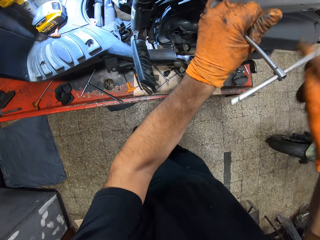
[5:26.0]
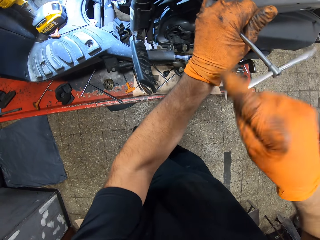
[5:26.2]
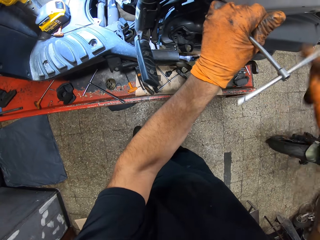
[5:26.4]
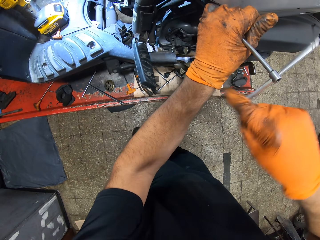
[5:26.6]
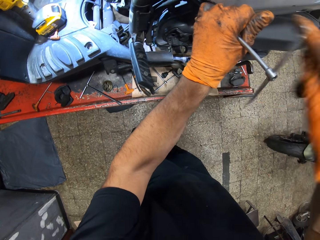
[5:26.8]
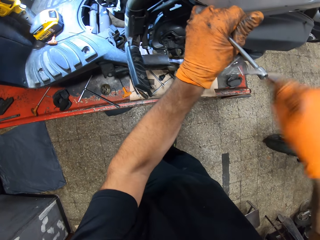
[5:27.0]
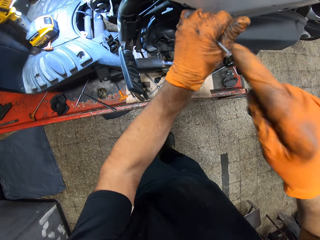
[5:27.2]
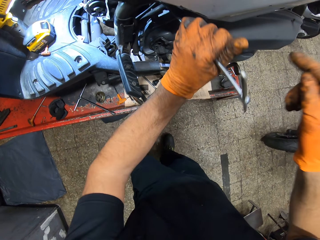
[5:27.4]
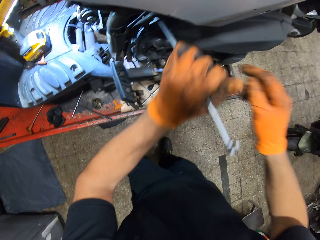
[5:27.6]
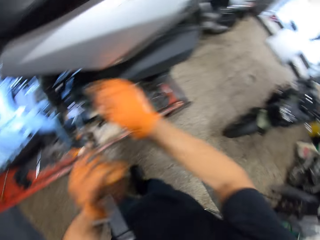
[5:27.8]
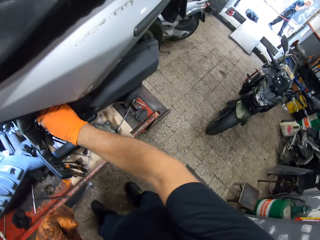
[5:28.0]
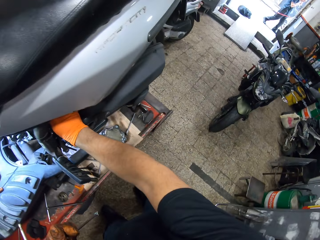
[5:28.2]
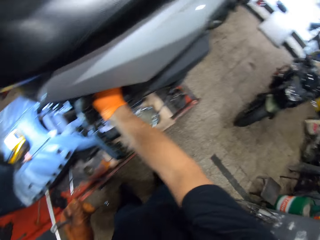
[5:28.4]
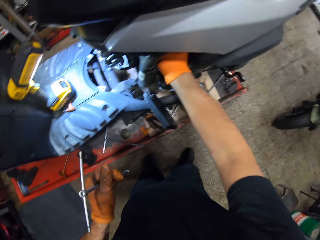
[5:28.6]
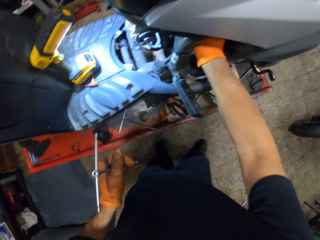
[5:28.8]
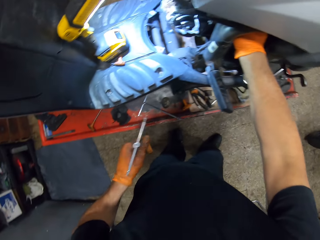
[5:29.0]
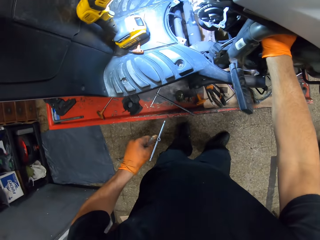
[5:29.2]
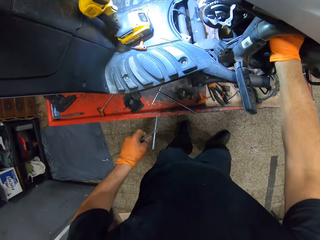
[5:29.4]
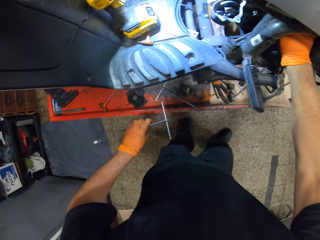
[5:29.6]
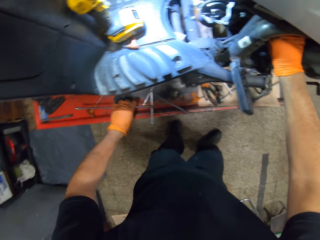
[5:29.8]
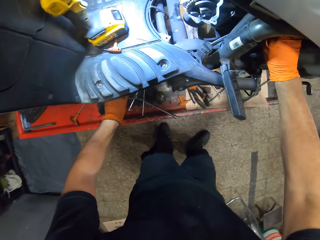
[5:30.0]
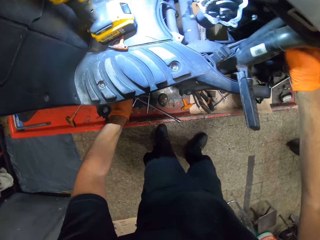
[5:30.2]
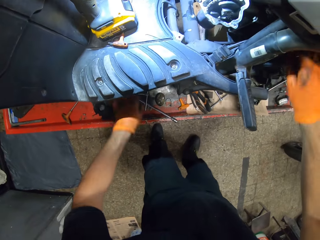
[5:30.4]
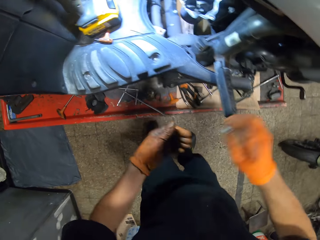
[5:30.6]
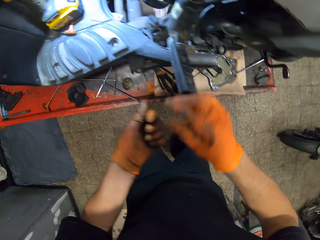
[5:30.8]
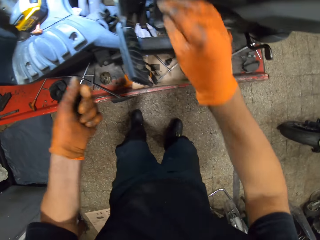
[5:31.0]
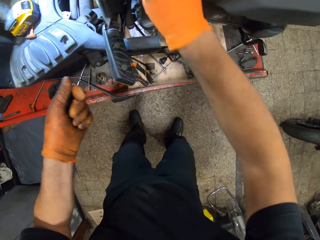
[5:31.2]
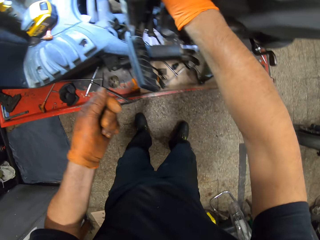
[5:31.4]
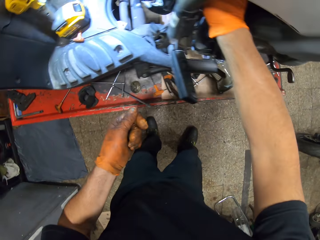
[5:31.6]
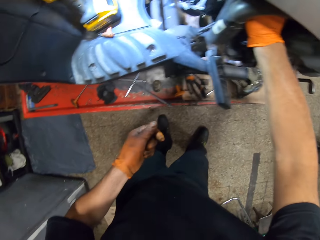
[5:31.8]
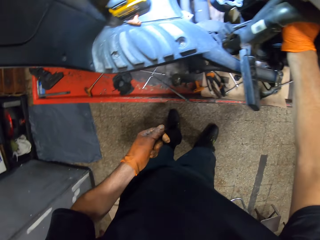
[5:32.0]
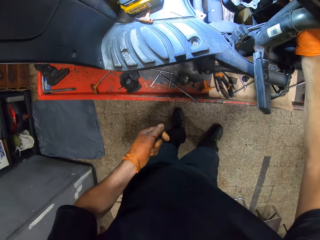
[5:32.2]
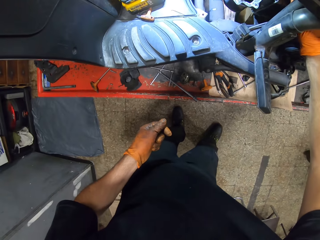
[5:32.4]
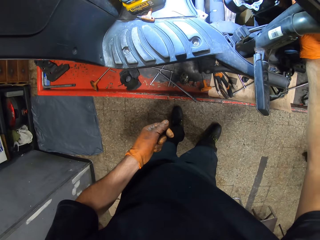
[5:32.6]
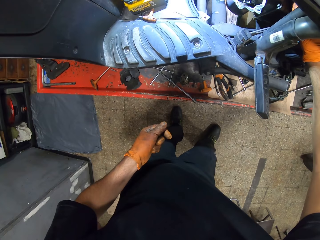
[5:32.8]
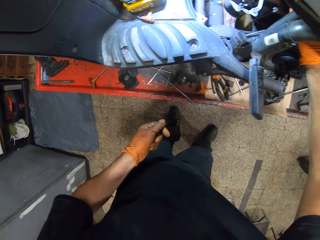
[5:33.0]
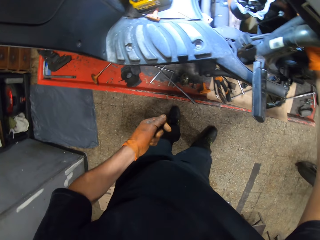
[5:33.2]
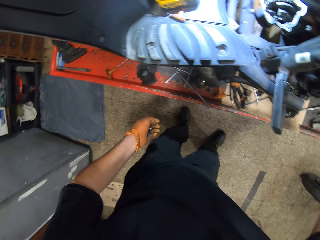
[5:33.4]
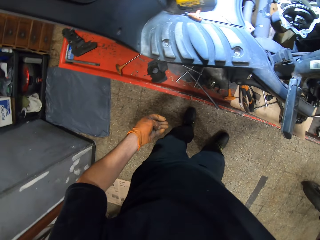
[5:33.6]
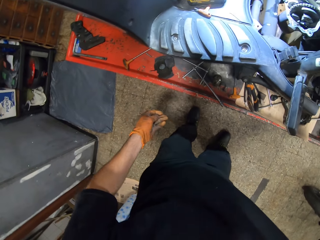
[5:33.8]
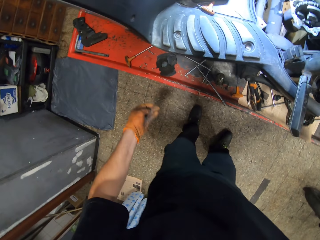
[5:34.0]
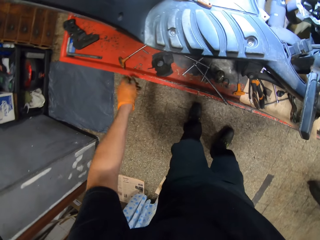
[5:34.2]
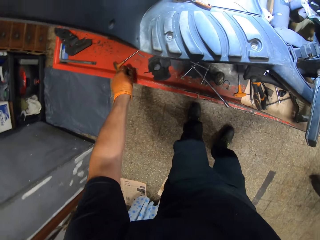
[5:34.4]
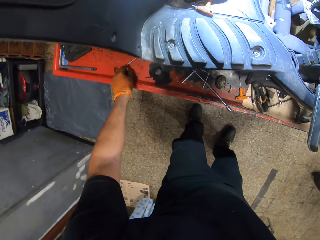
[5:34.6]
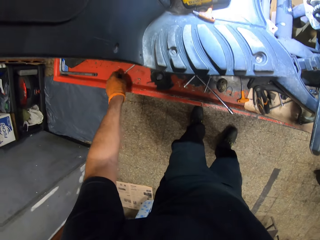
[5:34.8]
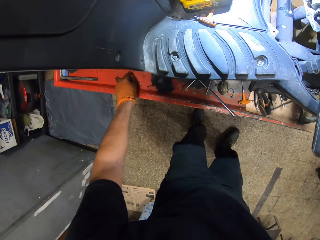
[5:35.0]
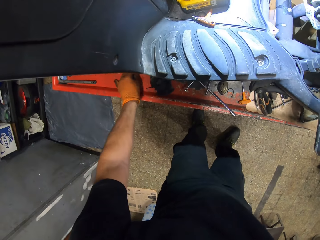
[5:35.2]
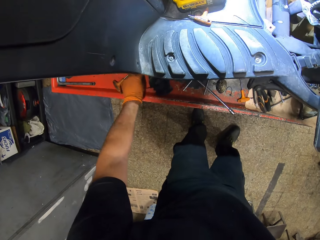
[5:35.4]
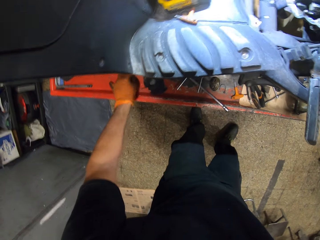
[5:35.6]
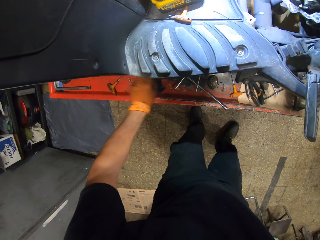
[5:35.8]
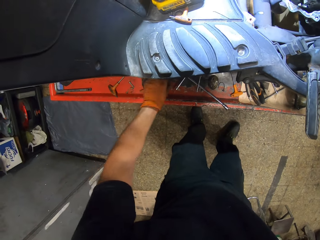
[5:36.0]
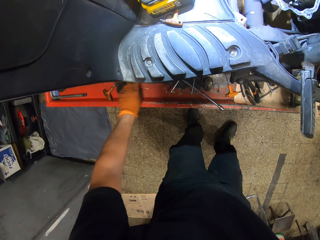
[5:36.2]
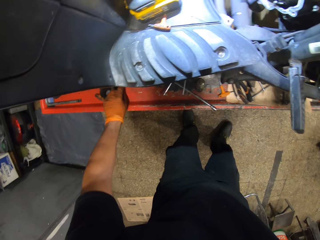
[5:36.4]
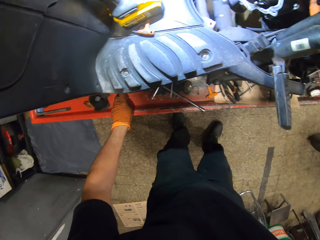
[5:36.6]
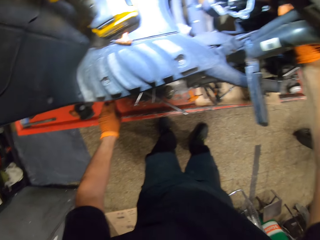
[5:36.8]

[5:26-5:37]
The camera wearer holds the spanner in his gloved left hand. A man walks by the workshop. The camera wearer picks up the bolt with his gloved right hand. He drops the spanner in his gloved left hand on the table. He transfers the bolt from his gloved right hand to his gloved left hand. He picks up the nuts from the motorcycle. He drops the bolt in his gloved left hand on the table.

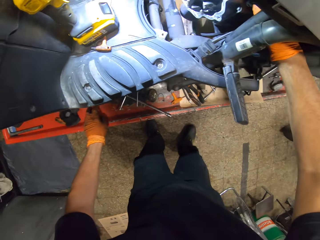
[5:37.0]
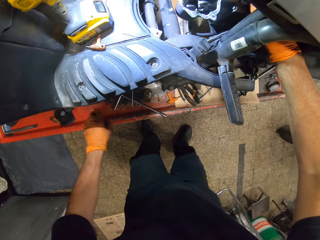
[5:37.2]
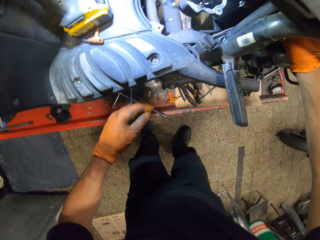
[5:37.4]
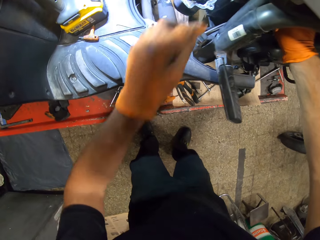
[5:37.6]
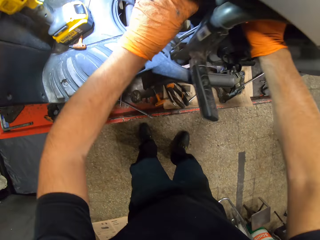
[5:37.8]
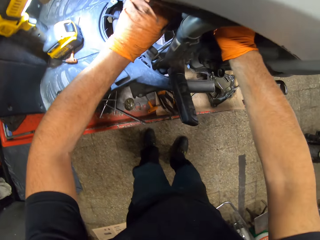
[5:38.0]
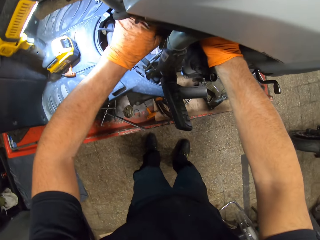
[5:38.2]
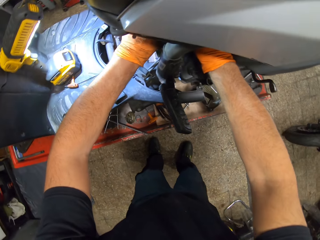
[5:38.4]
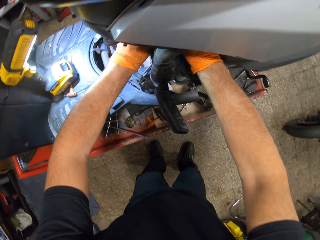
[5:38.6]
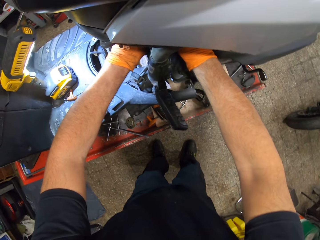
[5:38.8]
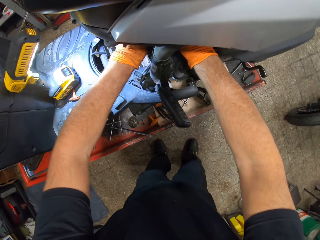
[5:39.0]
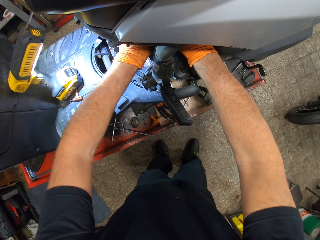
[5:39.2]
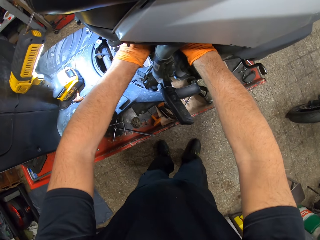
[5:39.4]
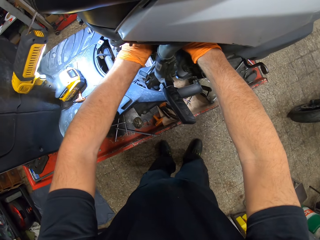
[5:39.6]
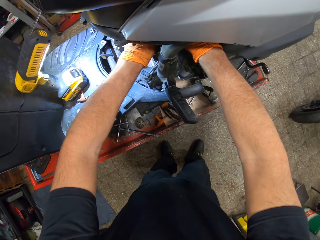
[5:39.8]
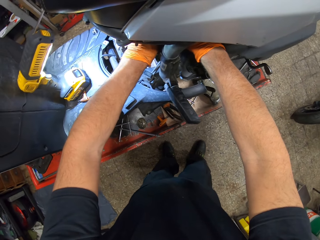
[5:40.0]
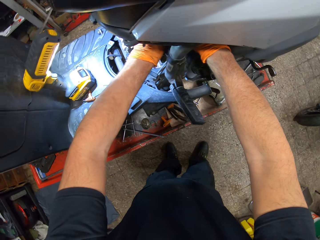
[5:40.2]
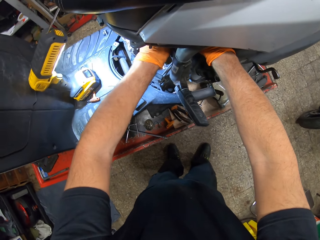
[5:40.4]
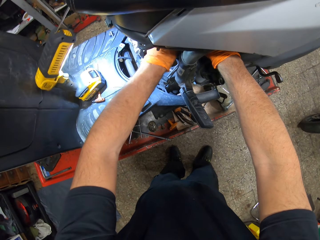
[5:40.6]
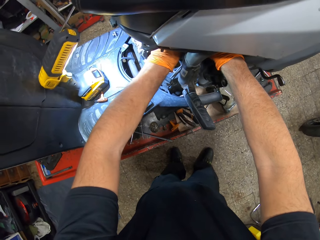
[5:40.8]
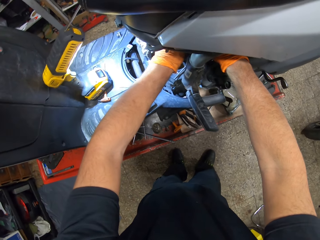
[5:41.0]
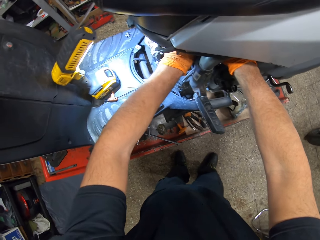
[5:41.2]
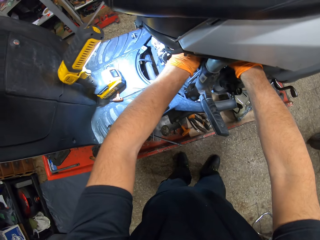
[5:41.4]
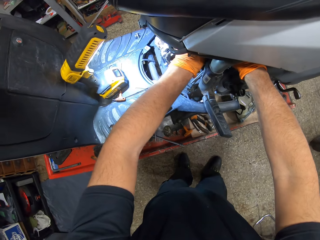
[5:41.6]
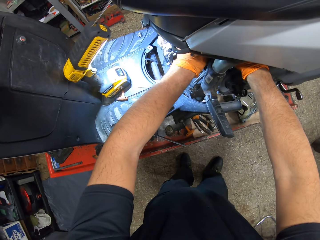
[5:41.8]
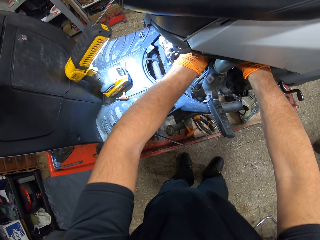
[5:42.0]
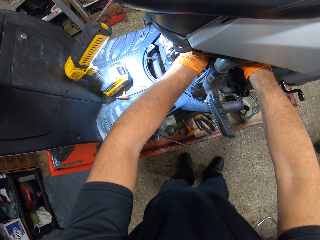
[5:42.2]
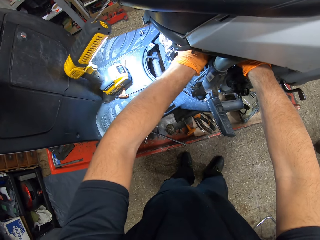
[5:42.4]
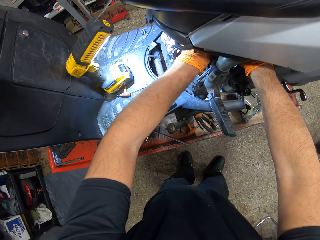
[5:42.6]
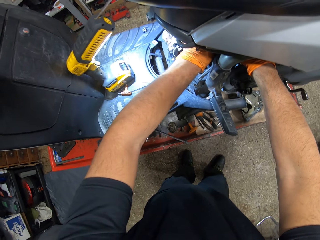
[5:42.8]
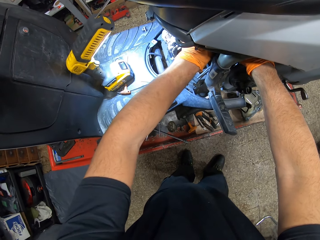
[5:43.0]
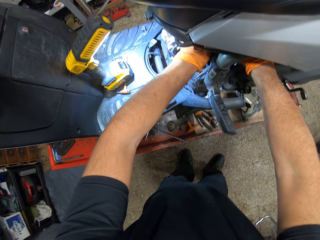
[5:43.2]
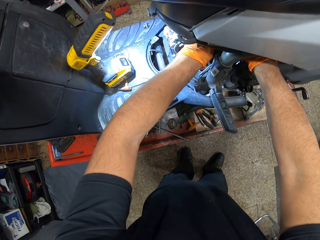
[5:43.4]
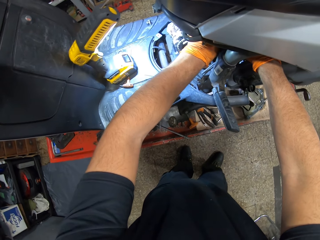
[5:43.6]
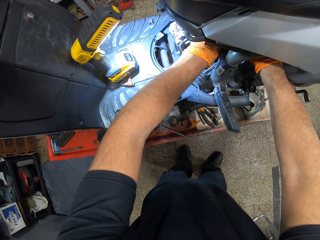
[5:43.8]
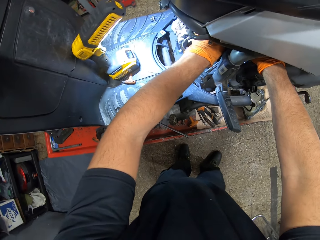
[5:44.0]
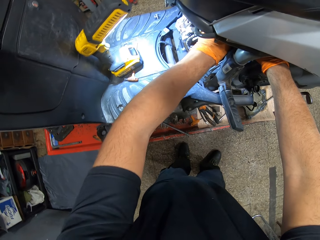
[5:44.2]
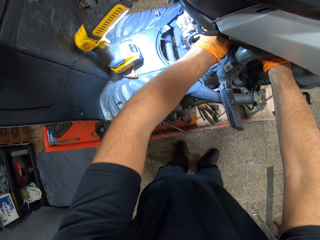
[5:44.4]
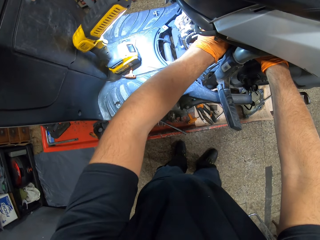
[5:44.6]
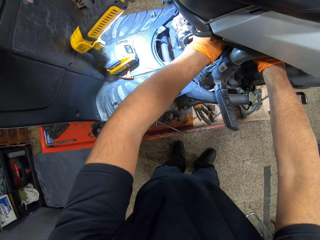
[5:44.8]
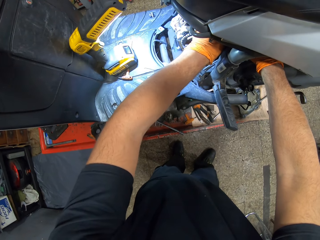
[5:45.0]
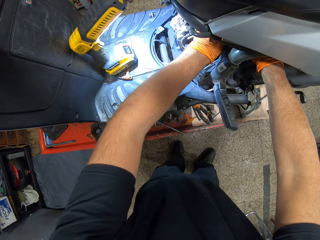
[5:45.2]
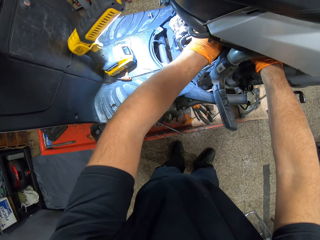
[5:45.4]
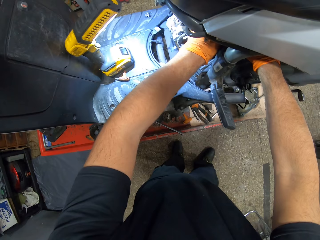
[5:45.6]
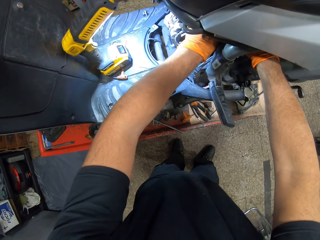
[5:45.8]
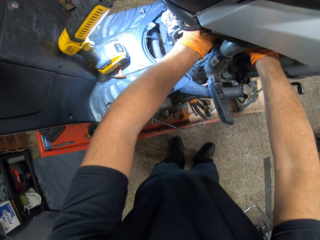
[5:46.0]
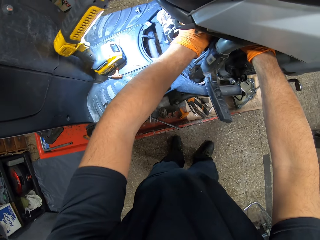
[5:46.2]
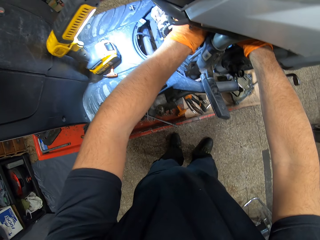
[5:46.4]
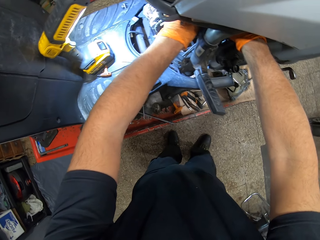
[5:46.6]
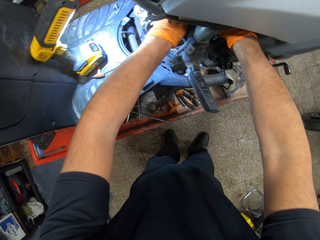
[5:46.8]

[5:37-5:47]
The camera wearer holds metal with his gloved right hand. He loosens a bulb under the motorcycle with both gloved hands.
